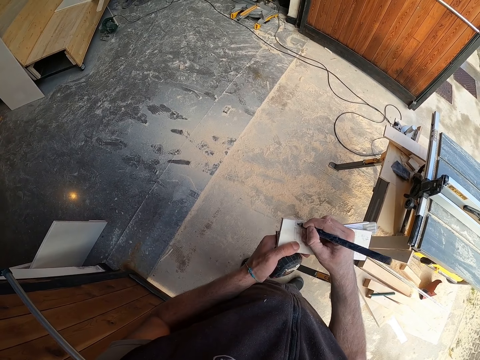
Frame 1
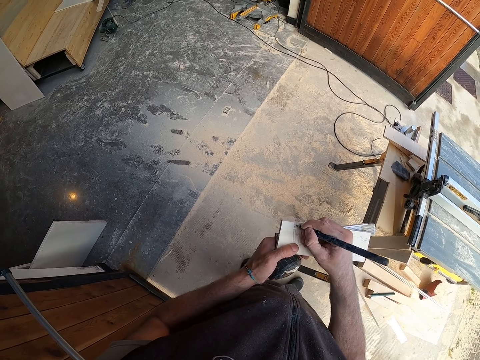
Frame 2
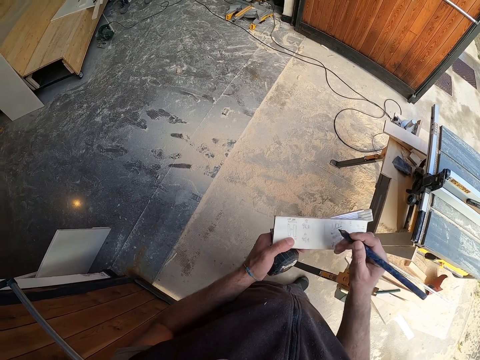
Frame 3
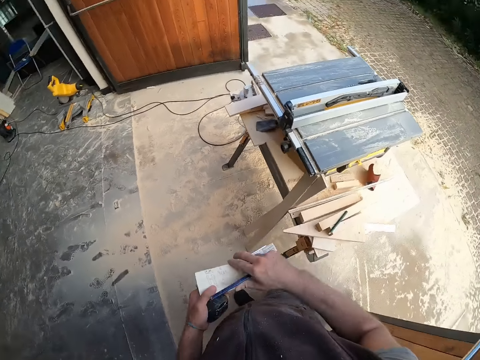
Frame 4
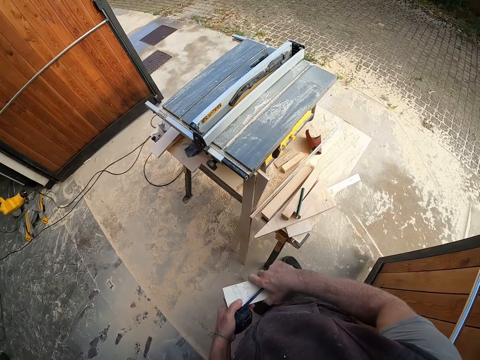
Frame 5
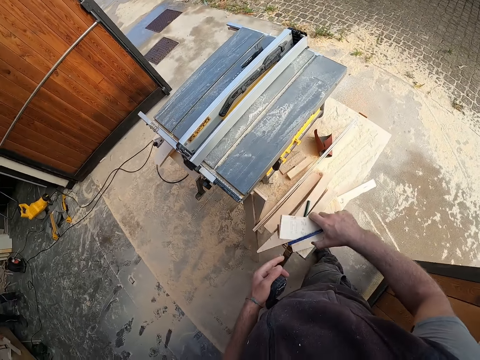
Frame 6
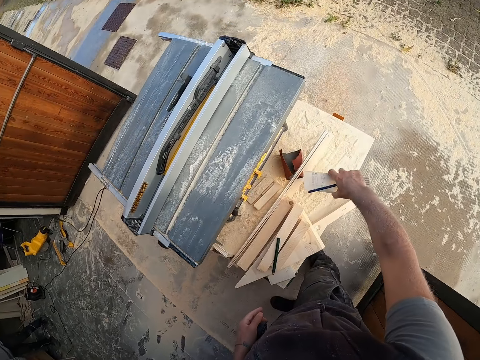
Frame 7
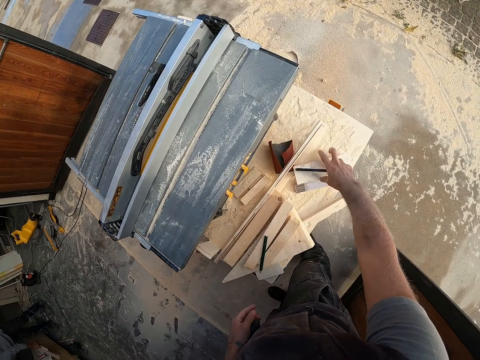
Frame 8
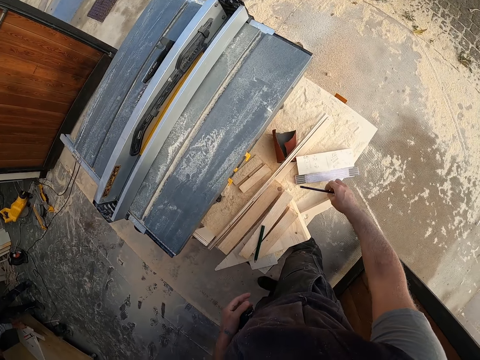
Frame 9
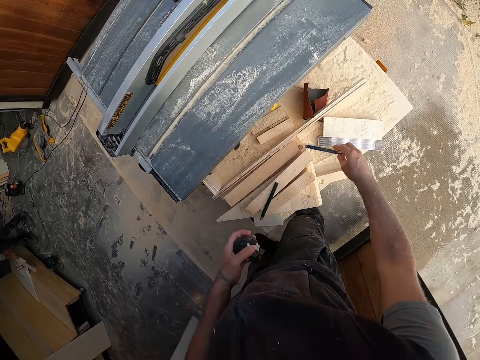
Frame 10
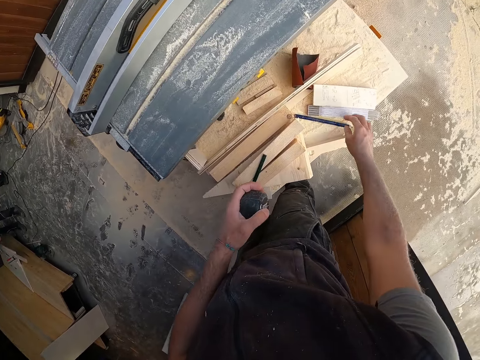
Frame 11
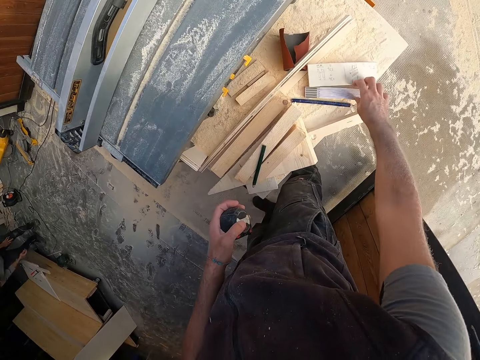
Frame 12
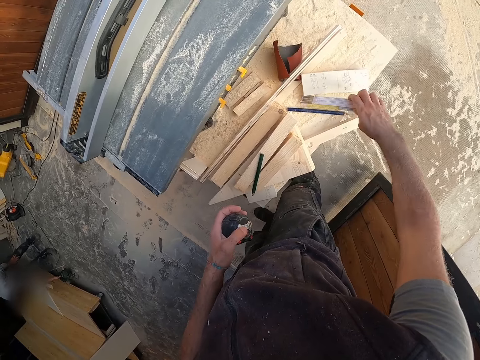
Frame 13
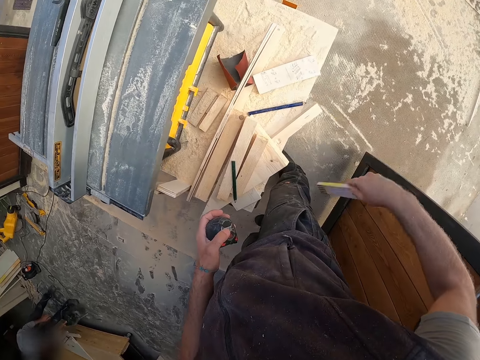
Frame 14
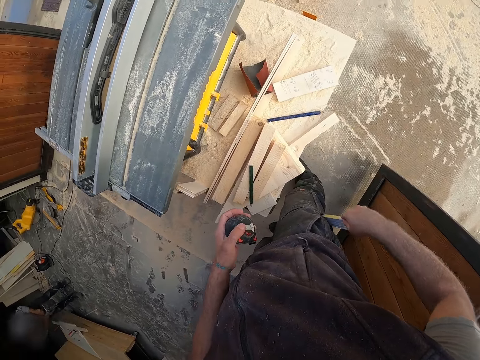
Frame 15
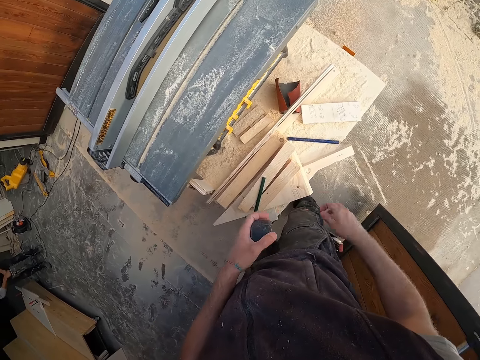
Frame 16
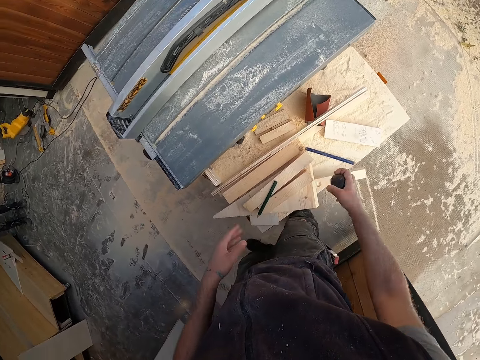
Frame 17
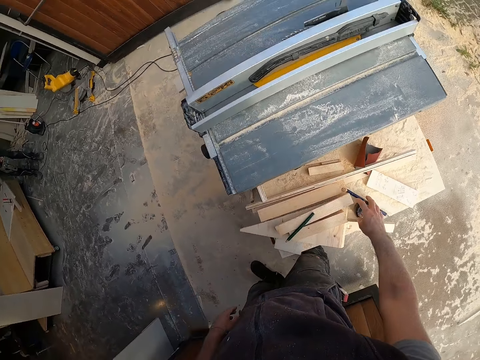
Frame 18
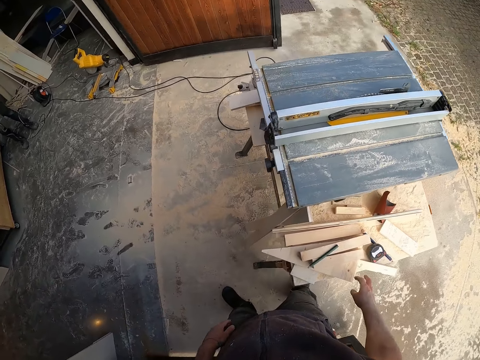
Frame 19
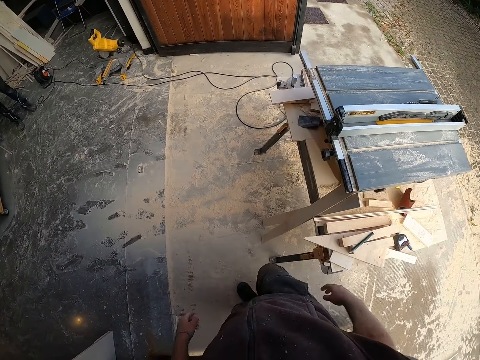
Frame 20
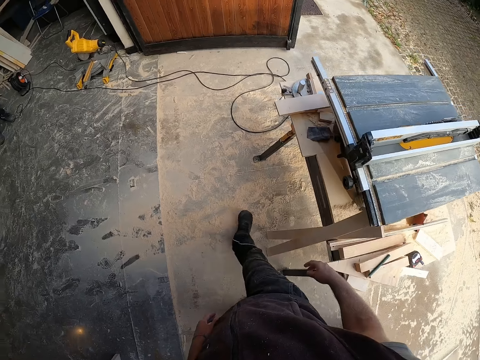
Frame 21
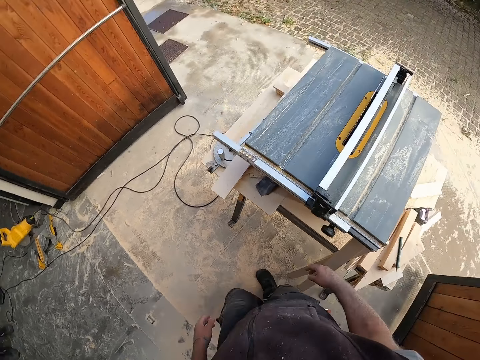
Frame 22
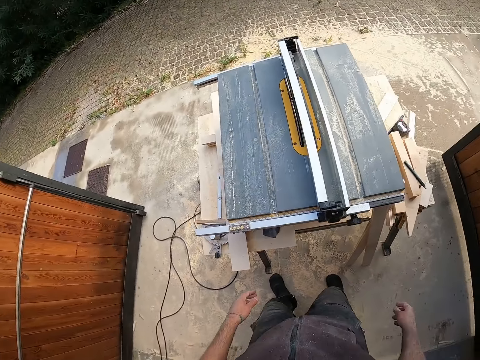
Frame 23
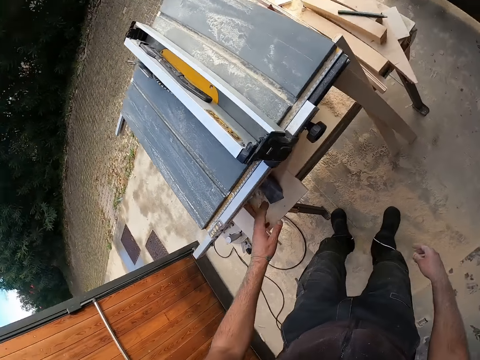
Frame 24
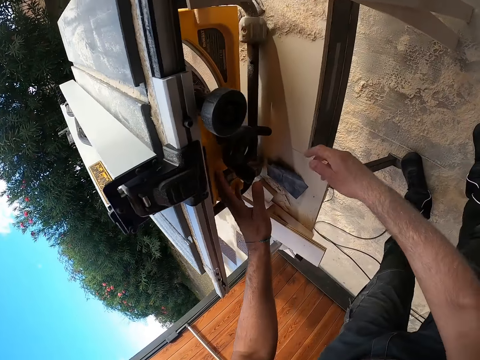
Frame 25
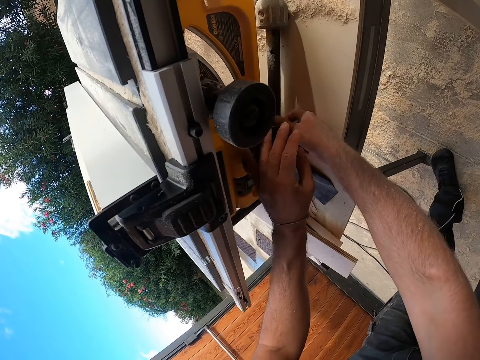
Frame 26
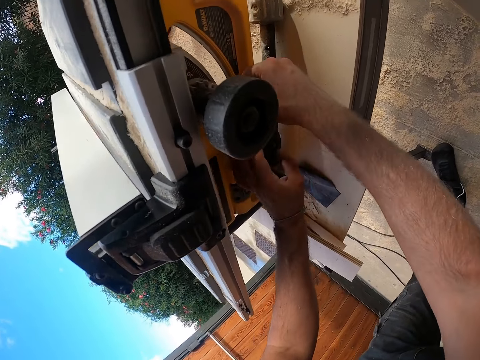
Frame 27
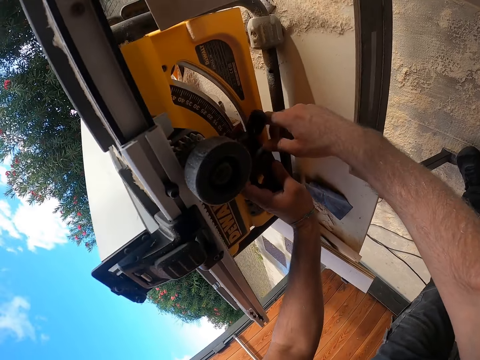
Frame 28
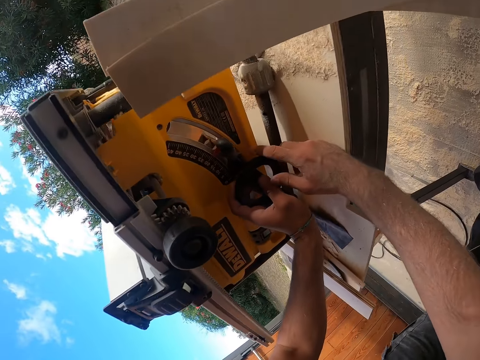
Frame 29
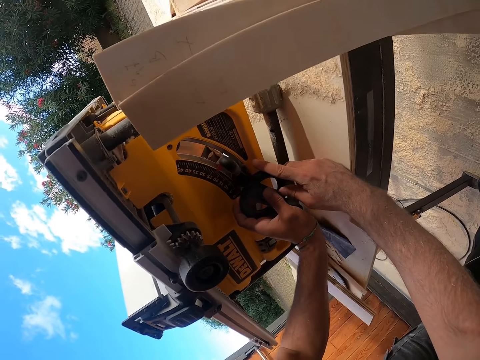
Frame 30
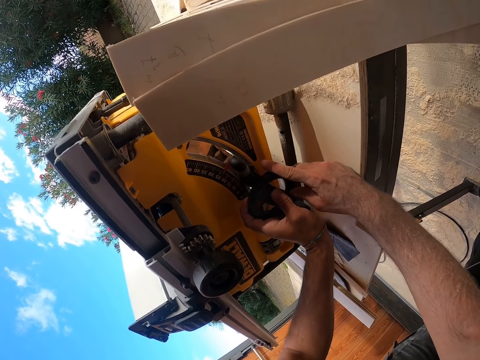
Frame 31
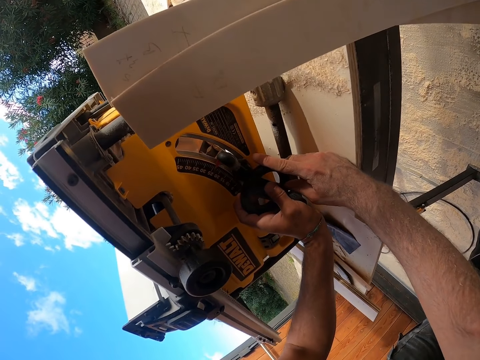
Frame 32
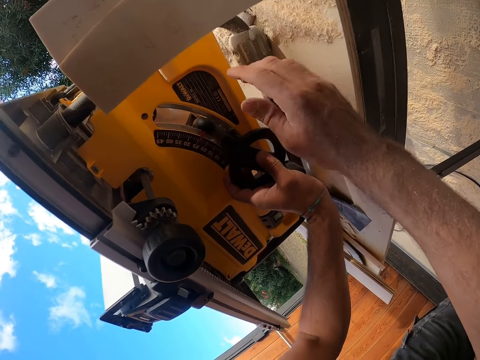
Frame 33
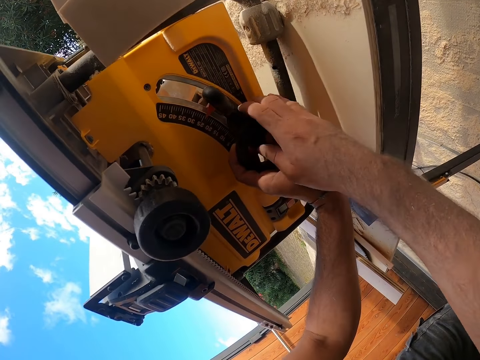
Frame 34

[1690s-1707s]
The camera wearer drops the piece of wood on the work bench, on top of a log of wood, with his right hand. He drops the pencil on the work bench with his right hand. He picks a measuring tape or spirit level from the work bench with his right hand. He puts the measuring tape in his pocket with his right hand. He passes the measuring tape to his right hand. He puts the measuring tape on the work bench with his right hand. He puts down the sandpaper. He walks around. He operates a wood cutting machine on the work bench with both hands. He adjusts the wood cutter machine.

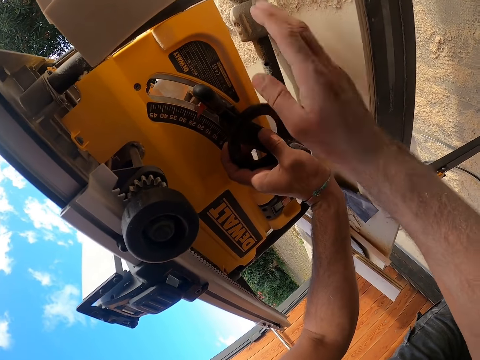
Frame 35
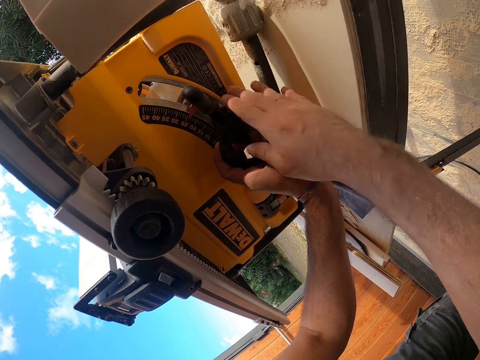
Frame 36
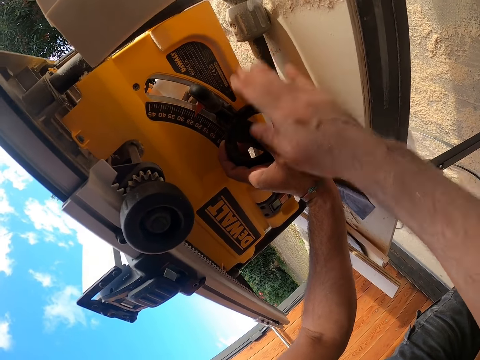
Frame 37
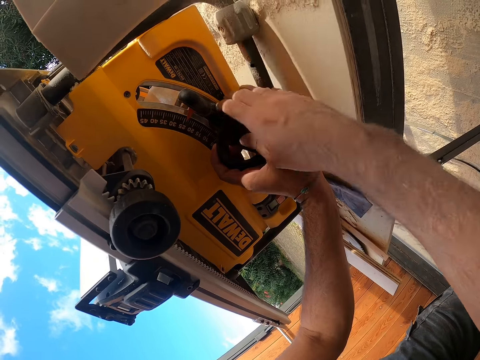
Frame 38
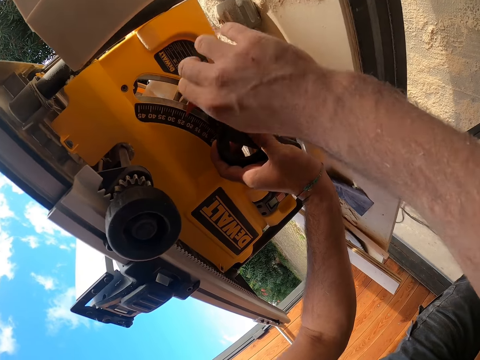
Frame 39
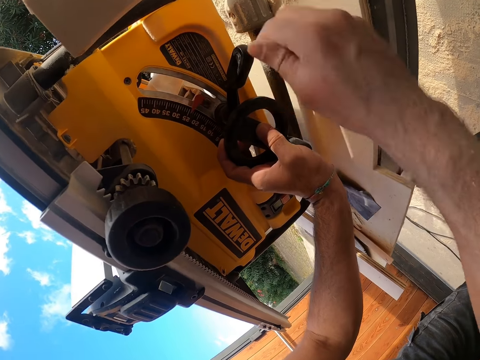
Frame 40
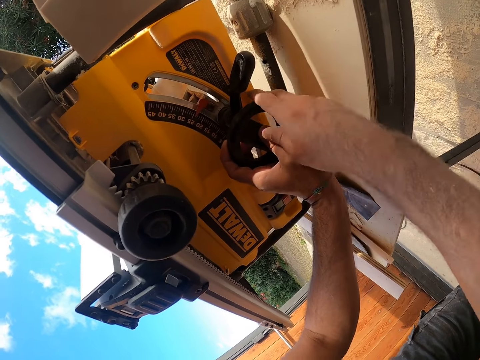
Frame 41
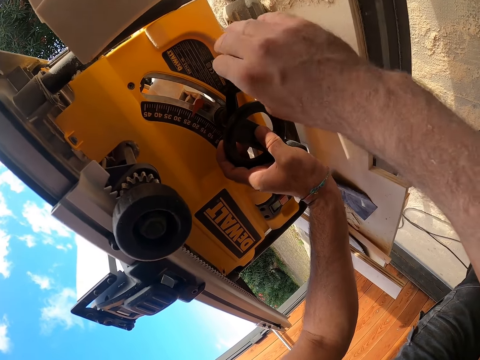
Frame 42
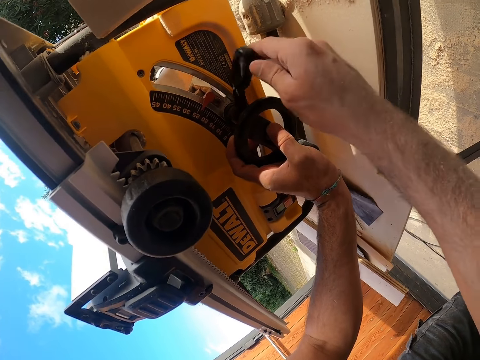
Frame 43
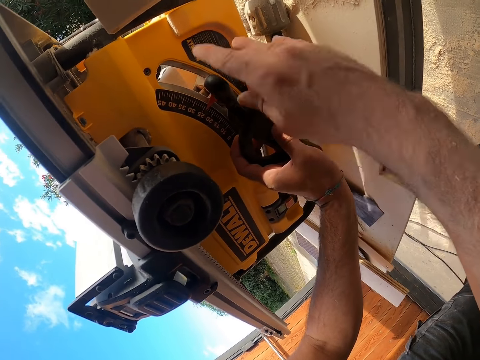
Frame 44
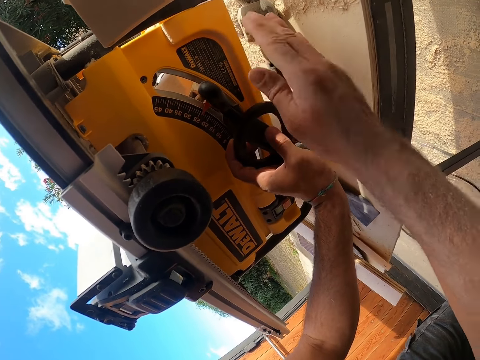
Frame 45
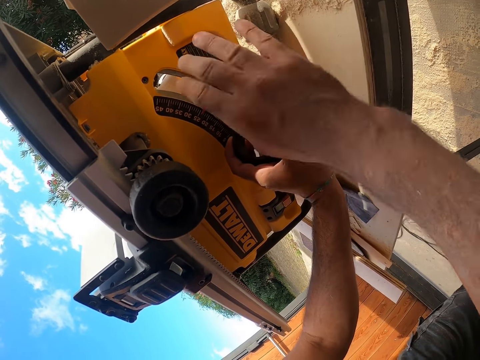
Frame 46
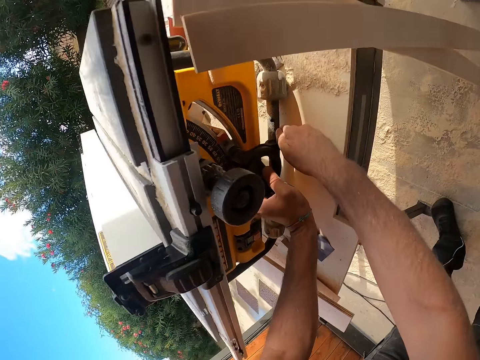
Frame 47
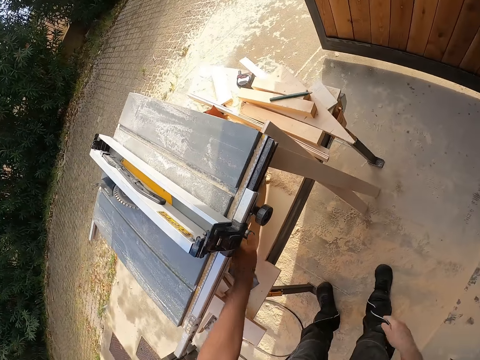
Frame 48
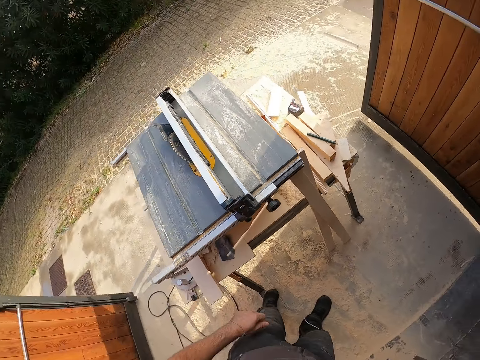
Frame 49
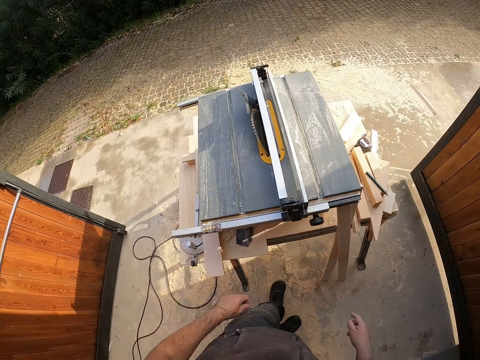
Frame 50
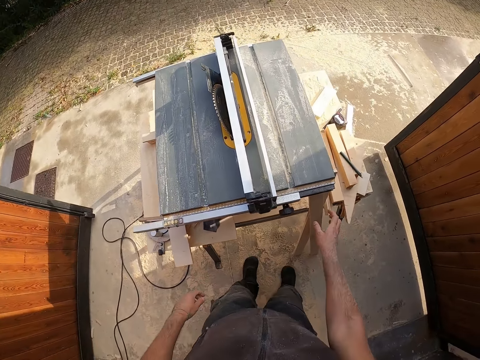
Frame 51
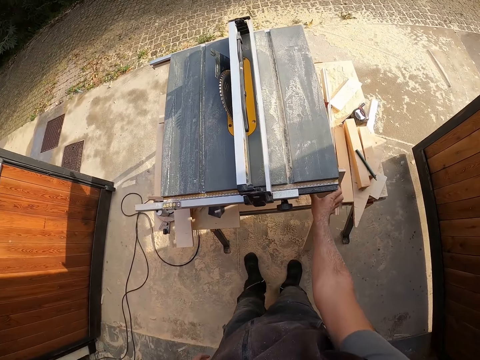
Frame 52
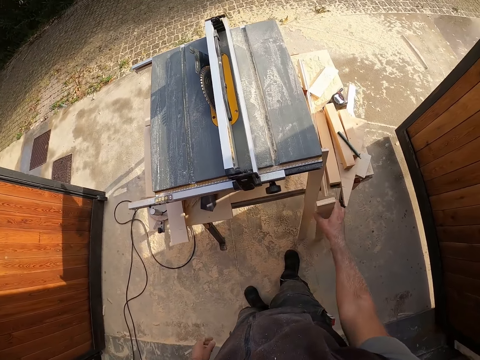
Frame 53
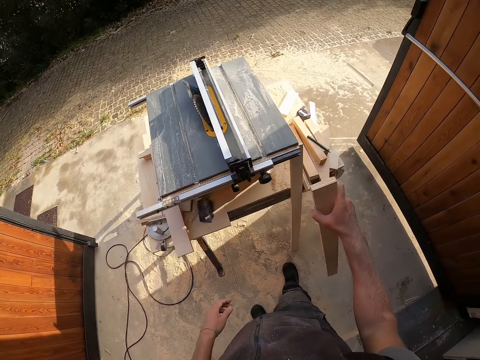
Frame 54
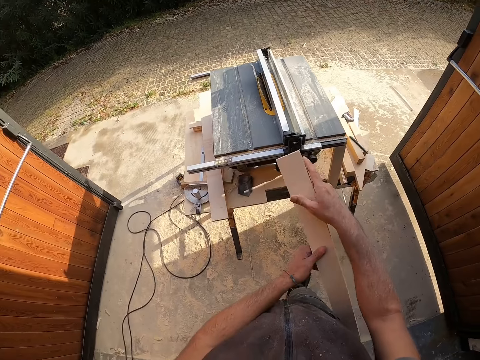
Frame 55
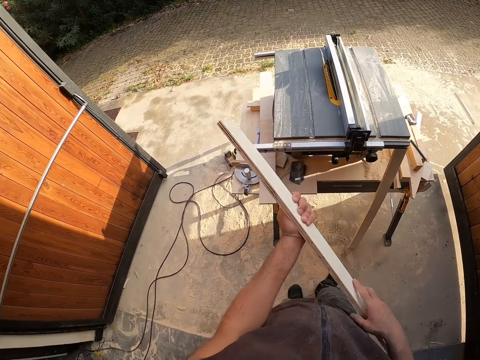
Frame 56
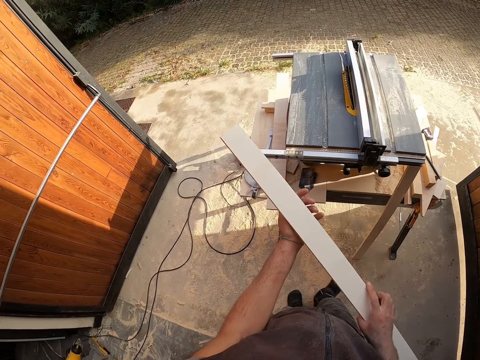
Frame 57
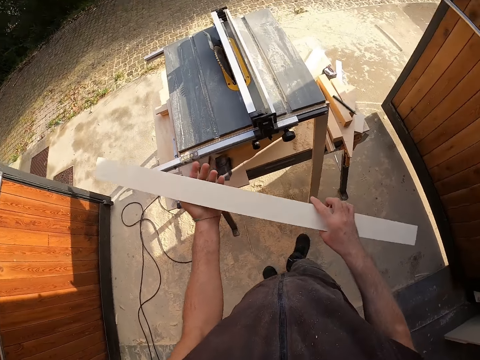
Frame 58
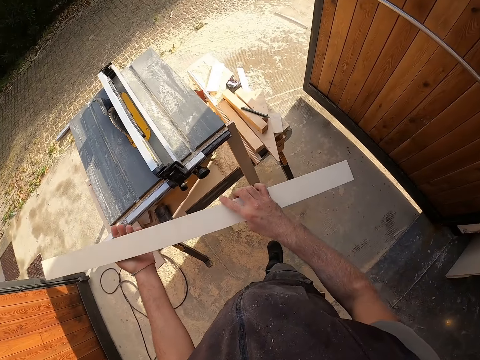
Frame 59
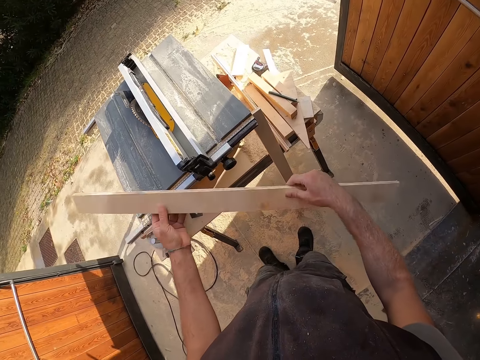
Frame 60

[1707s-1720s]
The camera wearer picks the plywood from the side of the work bench with his right hand. He holds the plywood with both hands.
